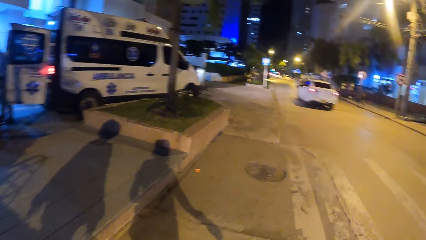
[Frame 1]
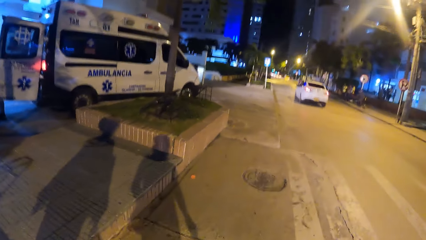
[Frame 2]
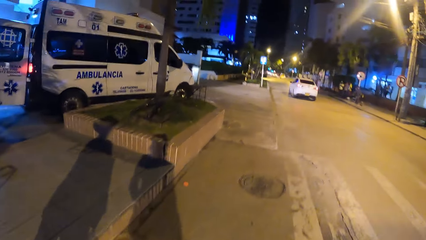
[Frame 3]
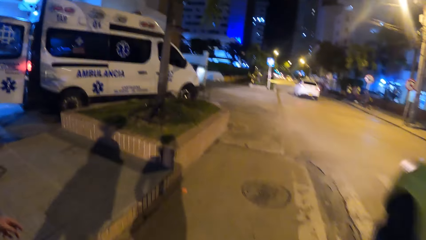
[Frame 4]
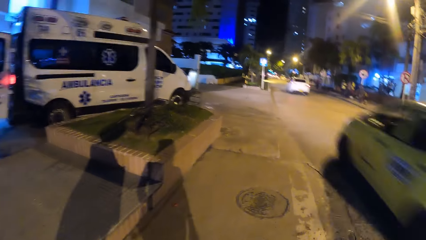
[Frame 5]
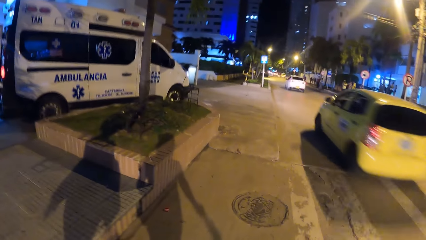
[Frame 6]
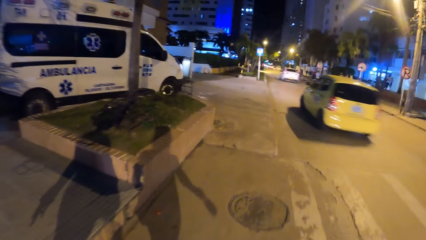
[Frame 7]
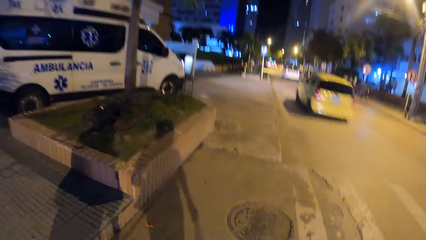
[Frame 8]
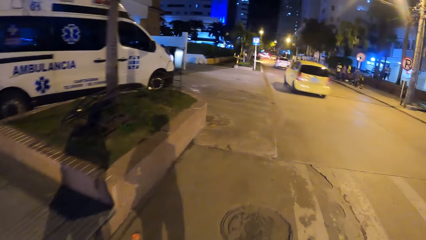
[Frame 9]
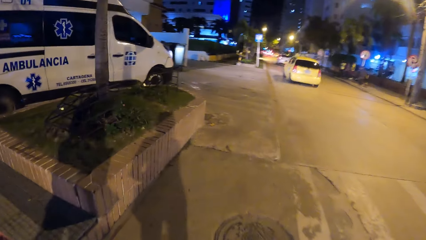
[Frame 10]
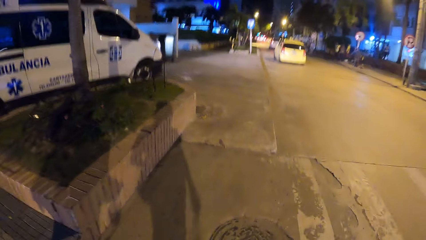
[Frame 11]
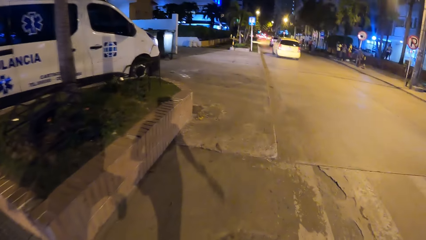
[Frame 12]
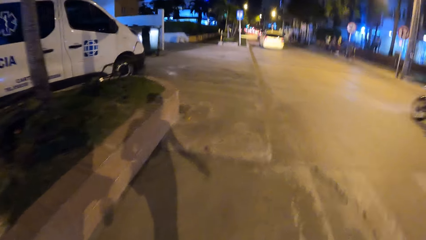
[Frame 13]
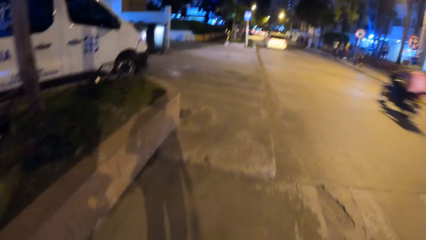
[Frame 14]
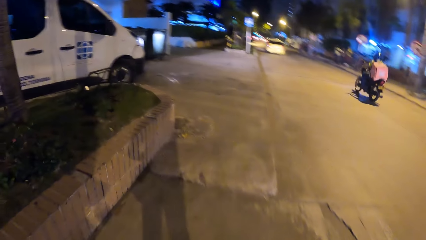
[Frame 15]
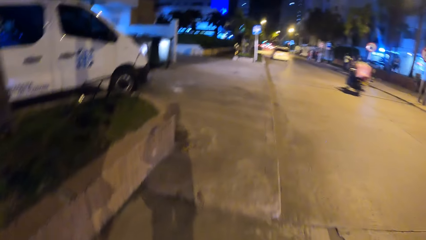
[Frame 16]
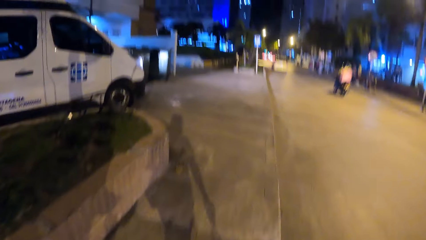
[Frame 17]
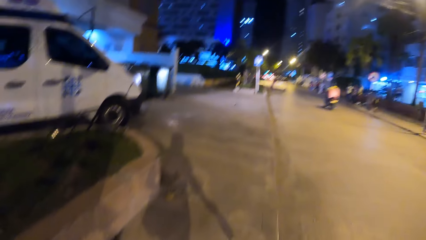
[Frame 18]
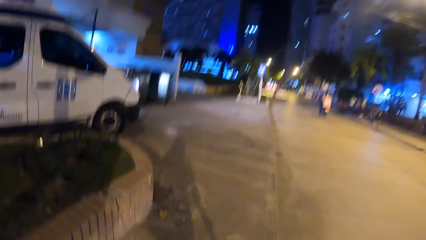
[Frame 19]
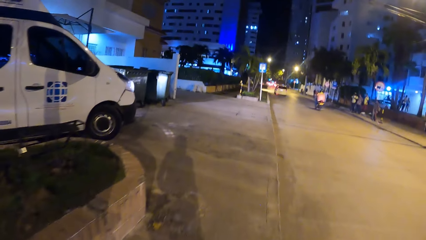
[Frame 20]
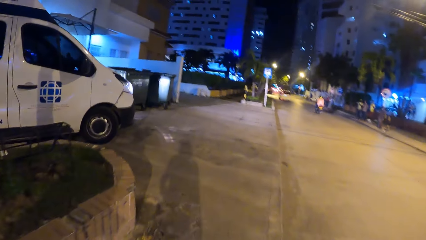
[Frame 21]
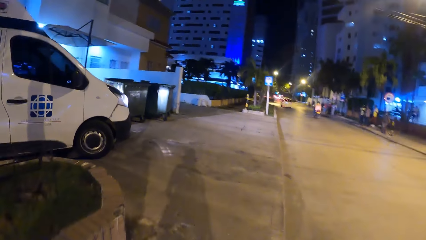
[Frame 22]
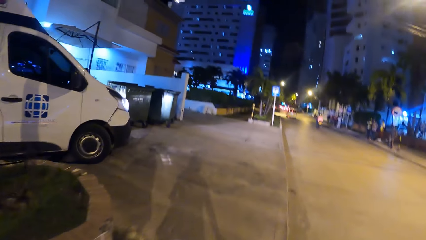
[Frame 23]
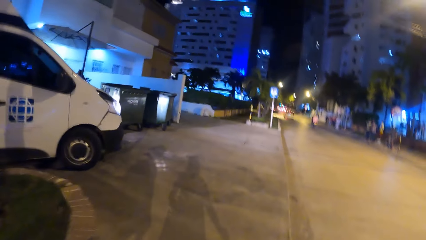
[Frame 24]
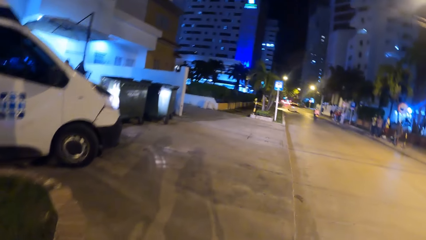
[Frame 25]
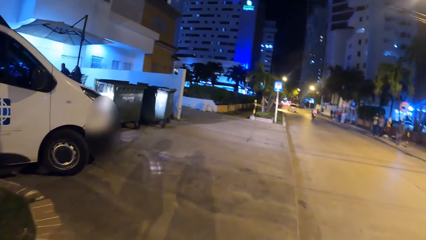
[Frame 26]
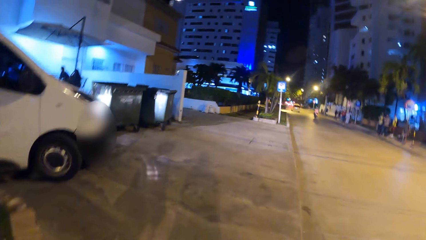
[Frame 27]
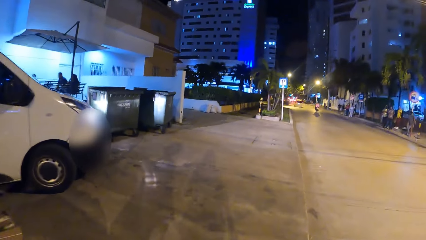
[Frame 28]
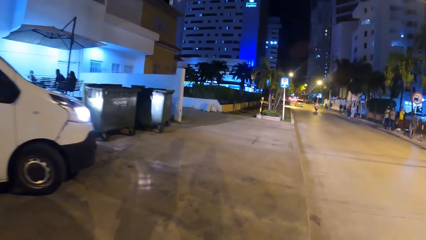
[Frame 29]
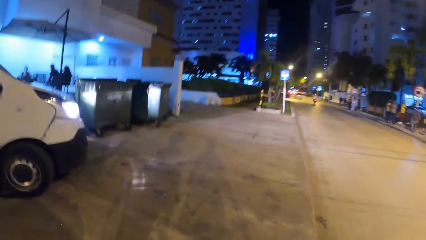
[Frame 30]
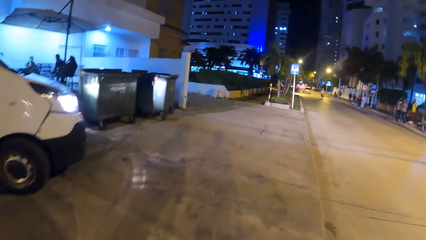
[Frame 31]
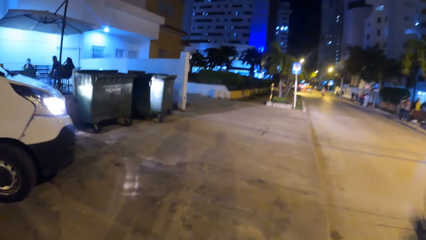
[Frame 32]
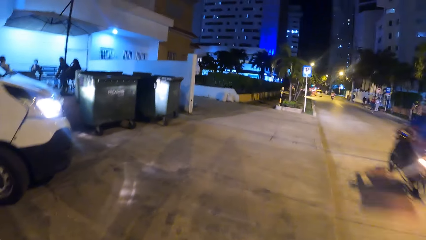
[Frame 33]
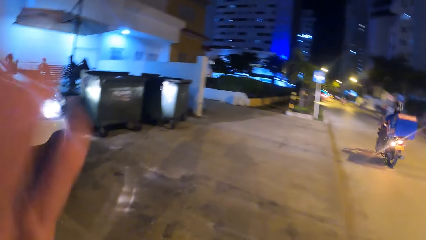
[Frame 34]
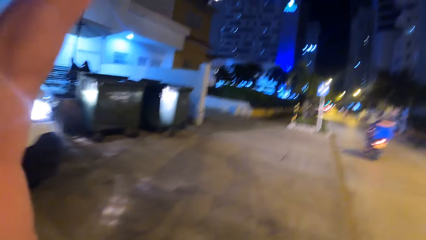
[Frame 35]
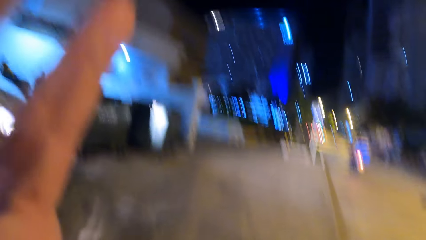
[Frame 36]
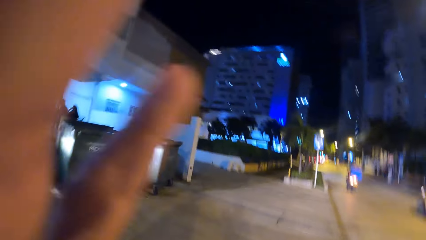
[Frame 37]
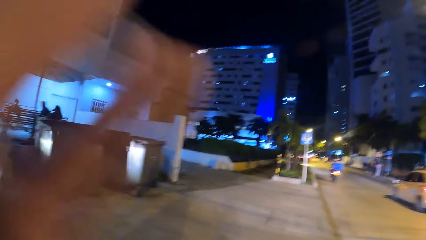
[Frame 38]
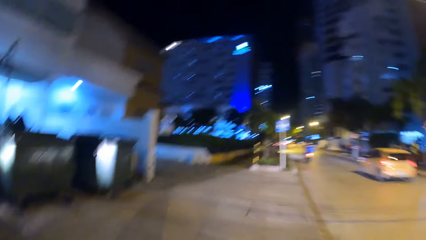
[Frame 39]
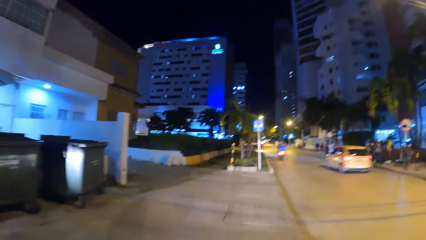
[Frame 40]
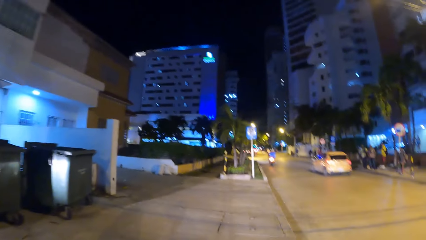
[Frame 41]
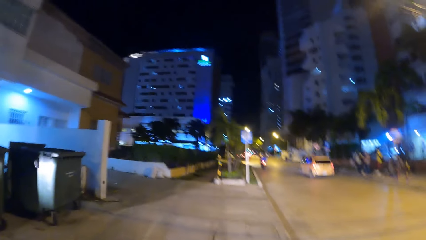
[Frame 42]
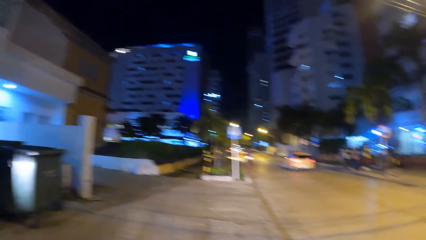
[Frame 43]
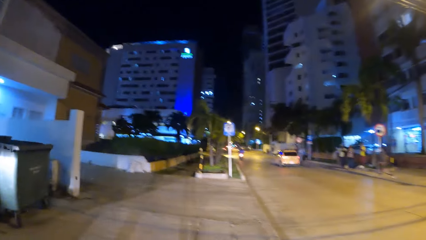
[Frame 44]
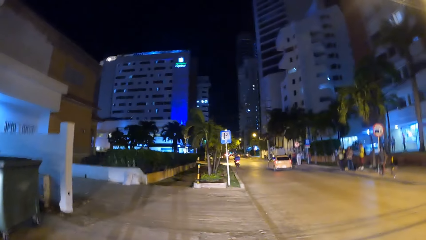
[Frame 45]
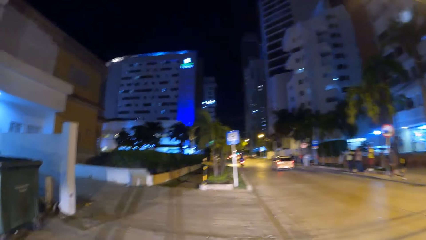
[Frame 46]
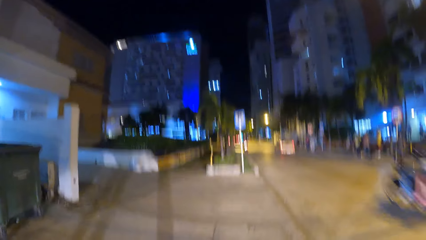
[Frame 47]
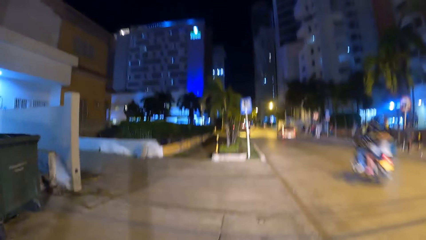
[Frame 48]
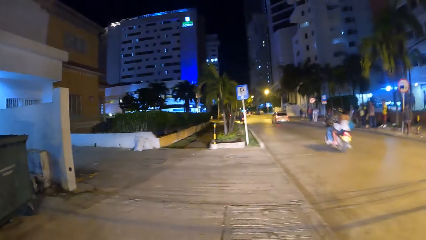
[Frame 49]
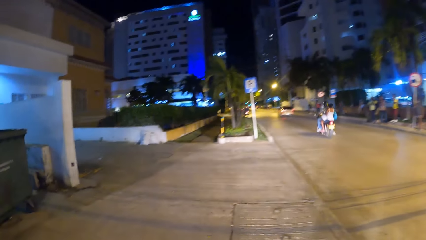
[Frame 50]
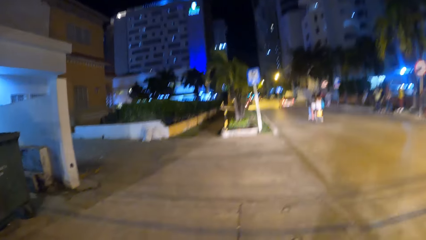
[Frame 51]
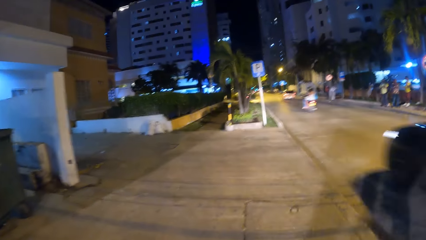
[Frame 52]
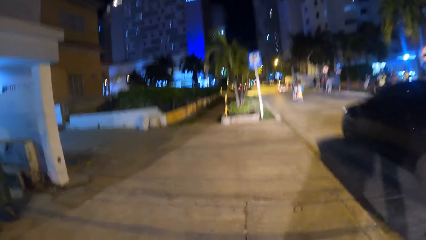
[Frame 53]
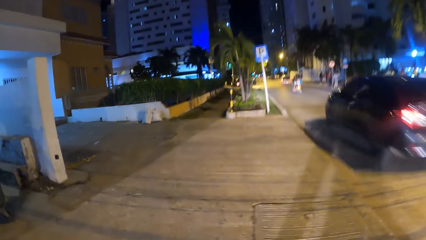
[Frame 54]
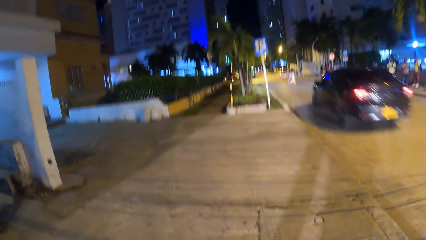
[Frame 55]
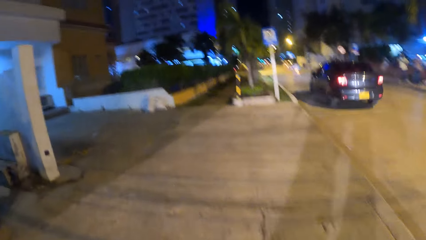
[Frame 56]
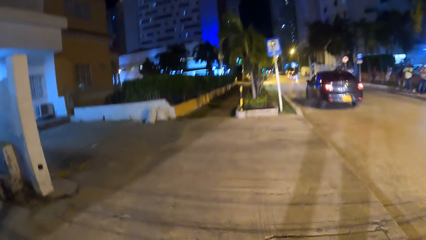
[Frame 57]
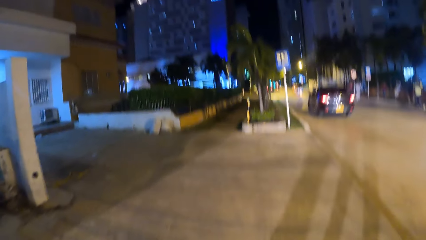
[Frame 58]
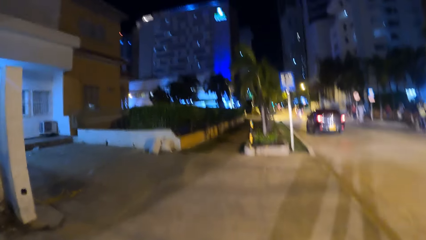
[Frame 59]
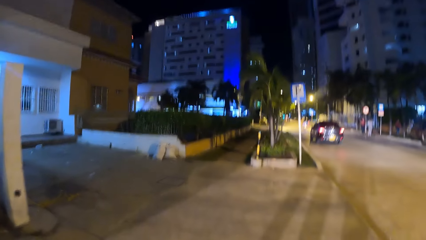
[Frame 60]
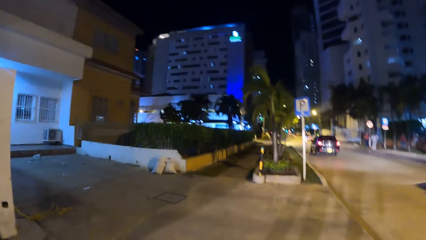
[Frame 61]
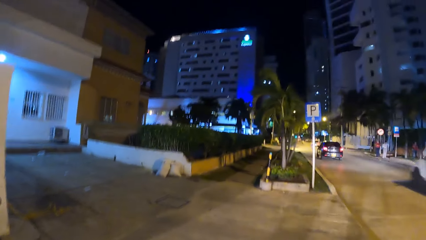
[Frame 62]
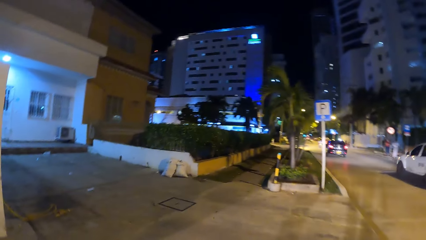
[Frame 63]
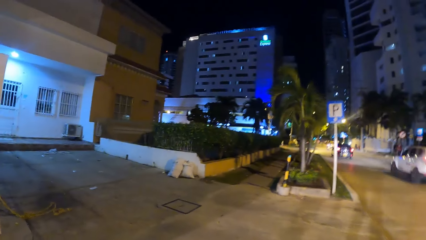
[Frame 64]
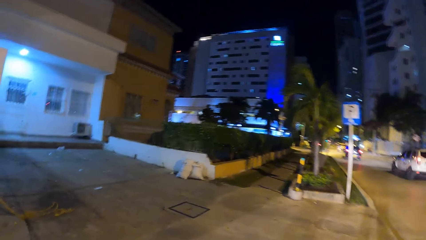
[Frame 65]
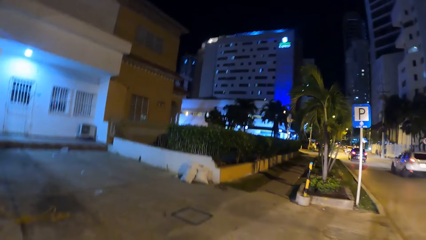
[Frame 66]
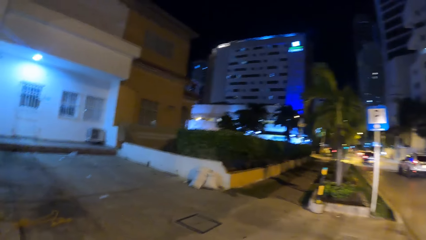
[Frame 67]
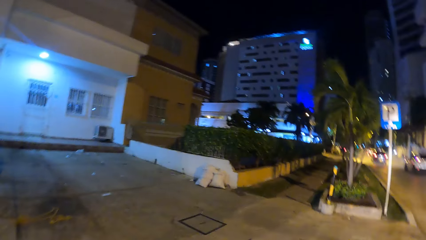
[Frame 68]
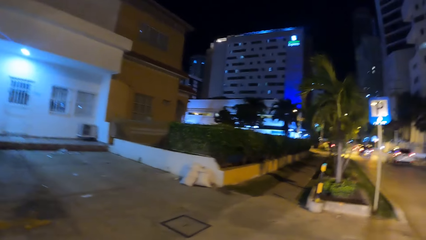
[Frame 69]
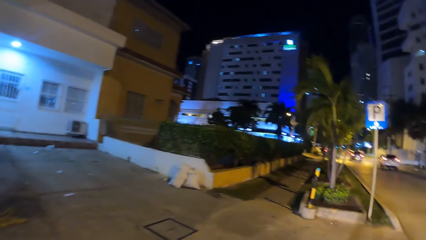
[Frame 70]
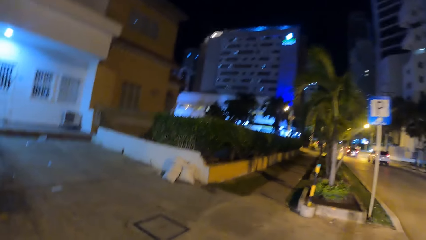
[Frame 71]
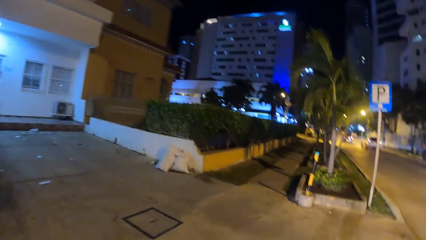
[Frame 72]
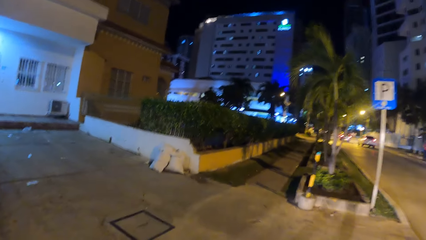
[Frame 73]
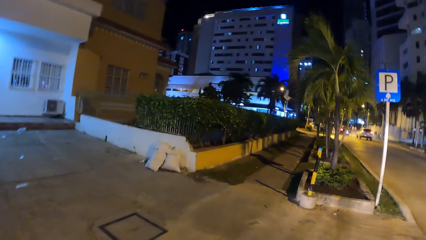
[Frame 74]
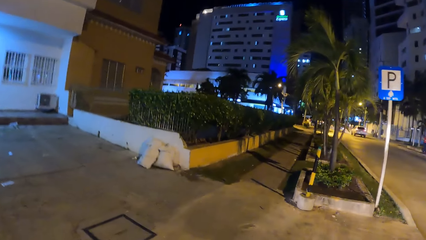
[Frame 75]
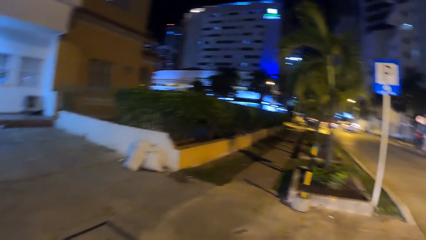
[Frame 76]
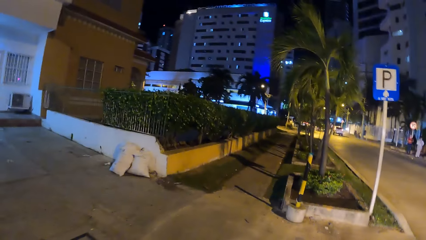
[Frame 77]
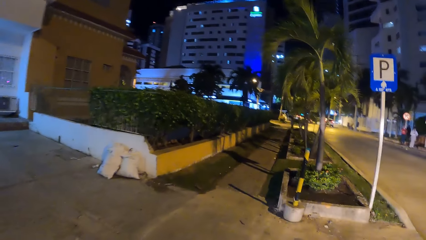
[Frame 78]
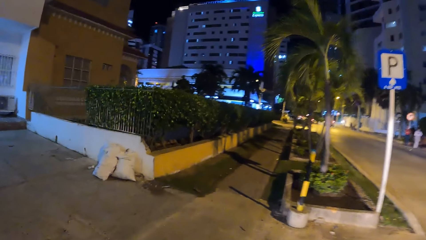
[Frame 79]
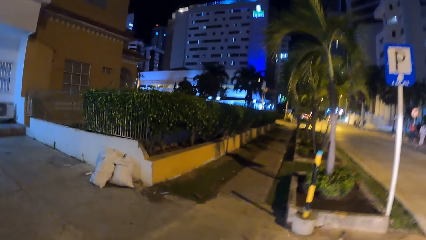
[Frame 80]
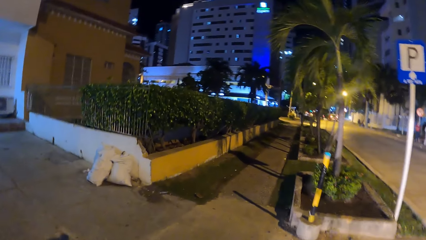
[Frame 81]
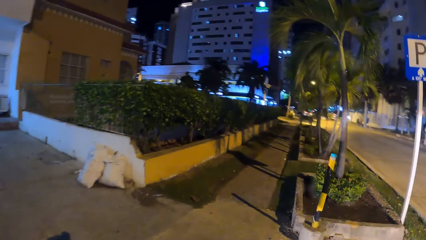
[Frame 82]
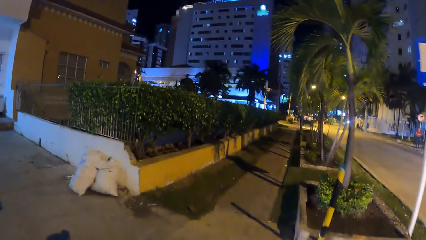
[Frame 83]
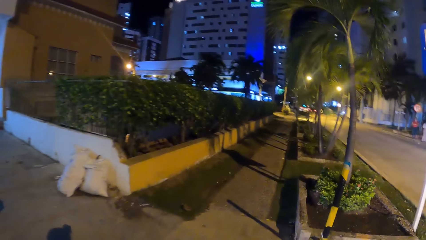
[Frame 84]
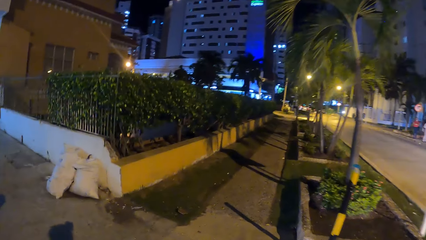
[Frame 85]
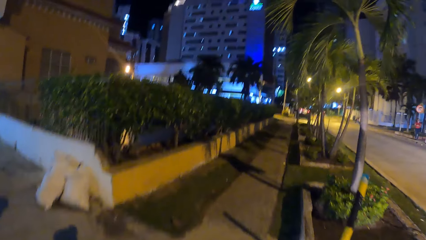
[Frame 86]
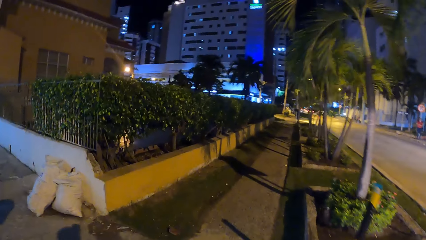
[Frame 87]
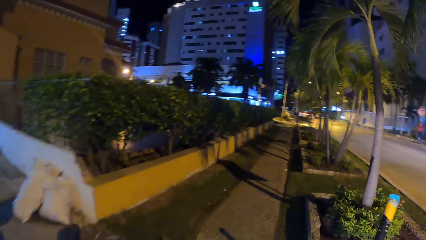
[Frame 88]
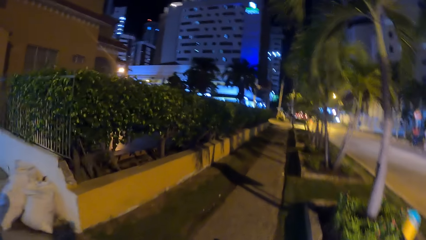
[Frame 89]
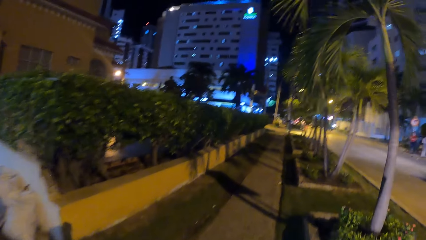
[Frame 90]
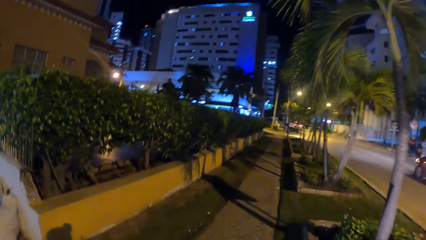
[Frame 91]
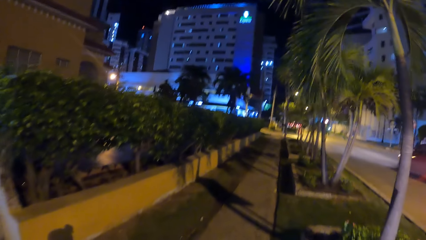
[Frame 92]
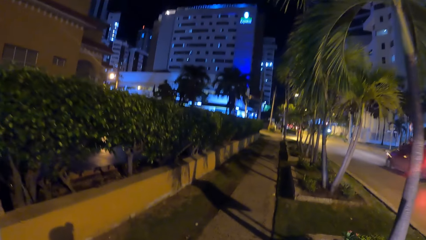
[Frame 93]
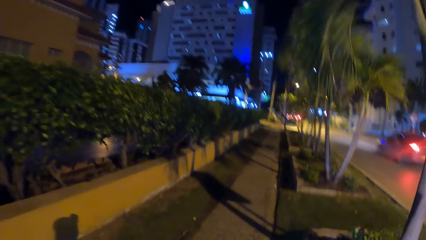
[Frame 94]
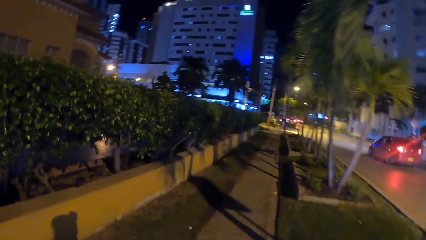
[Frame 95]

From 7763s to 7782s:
The camera wearer adjusts a camera. They look forward. They look left.
